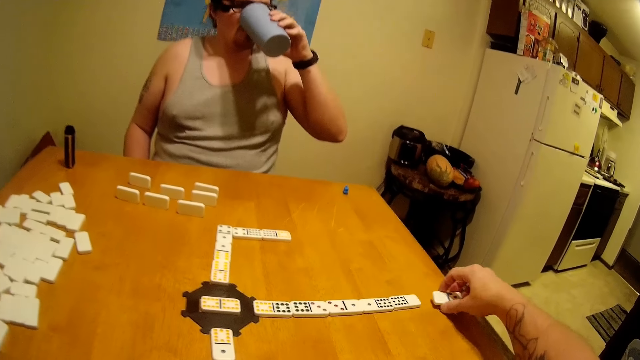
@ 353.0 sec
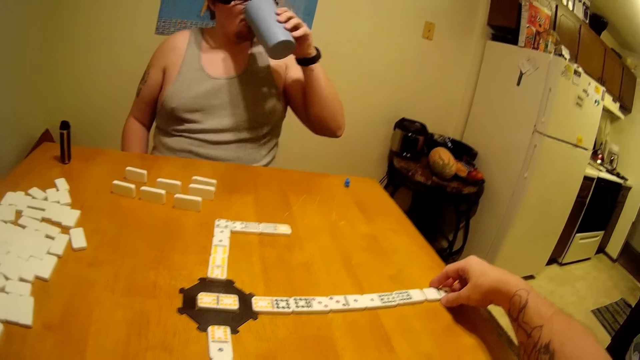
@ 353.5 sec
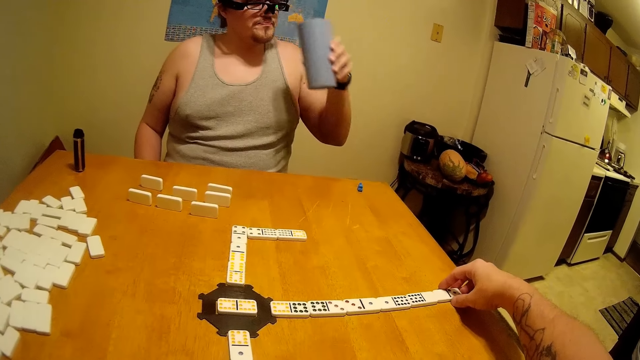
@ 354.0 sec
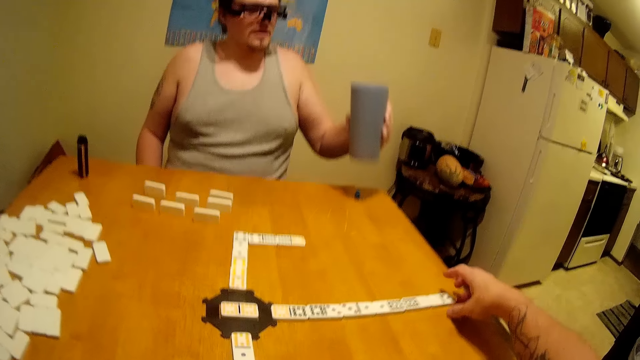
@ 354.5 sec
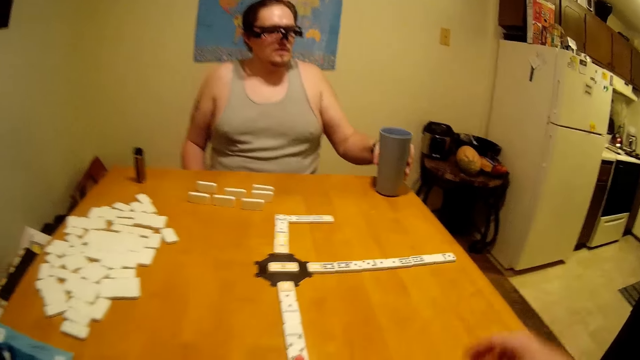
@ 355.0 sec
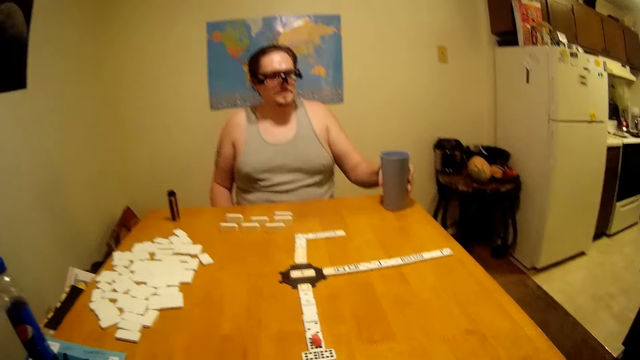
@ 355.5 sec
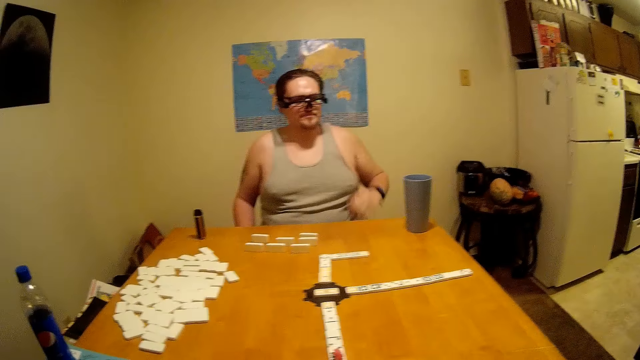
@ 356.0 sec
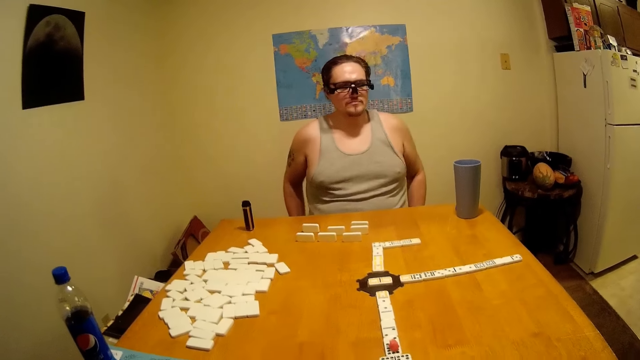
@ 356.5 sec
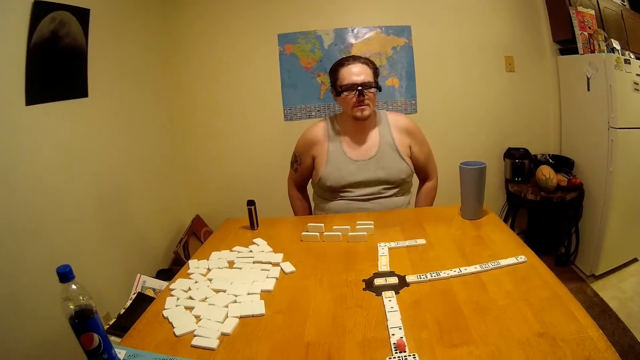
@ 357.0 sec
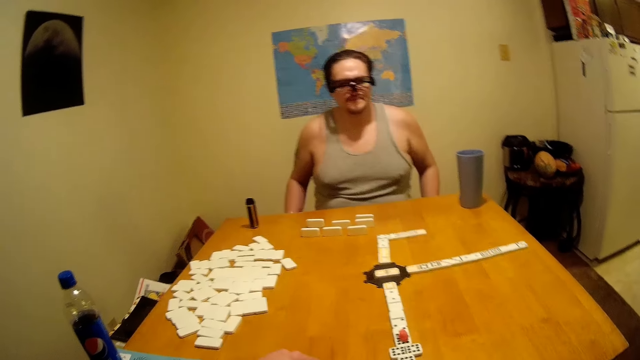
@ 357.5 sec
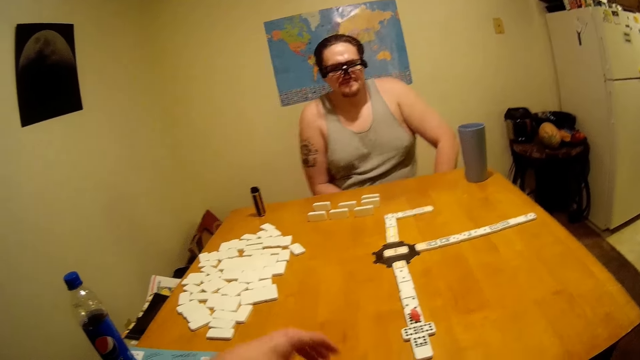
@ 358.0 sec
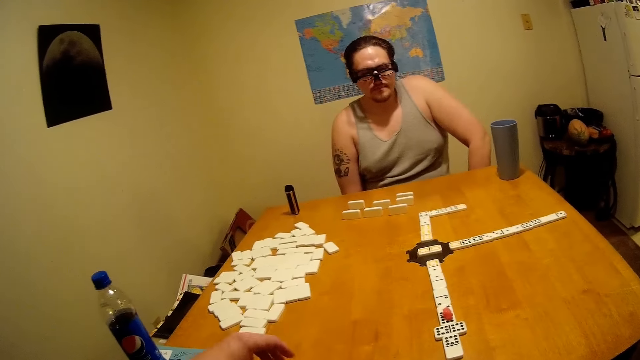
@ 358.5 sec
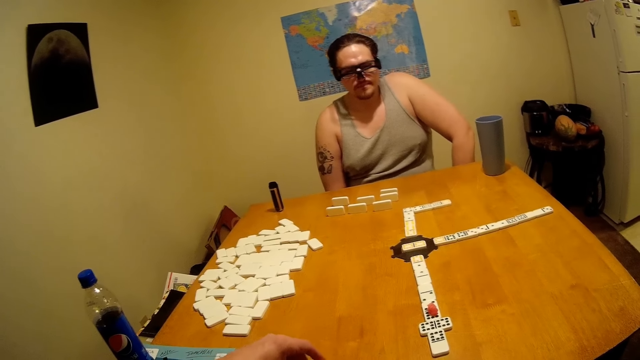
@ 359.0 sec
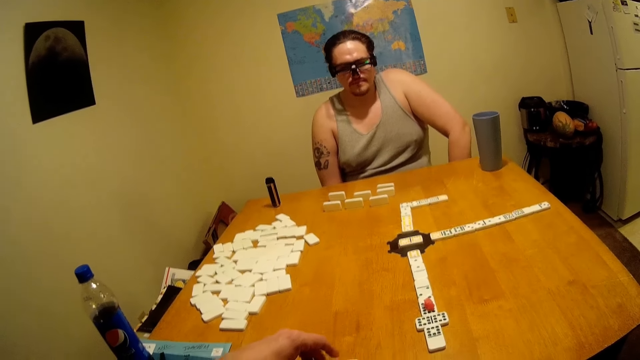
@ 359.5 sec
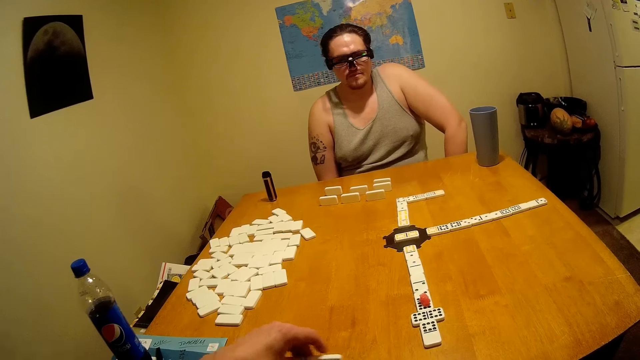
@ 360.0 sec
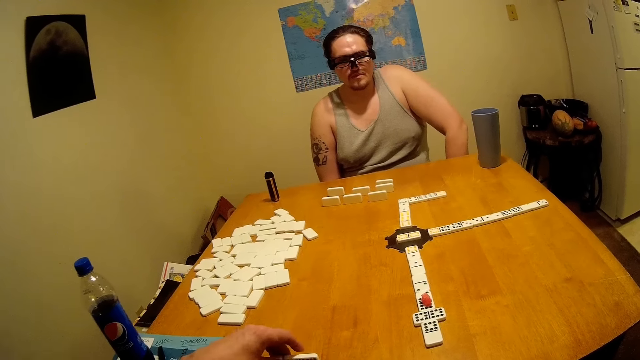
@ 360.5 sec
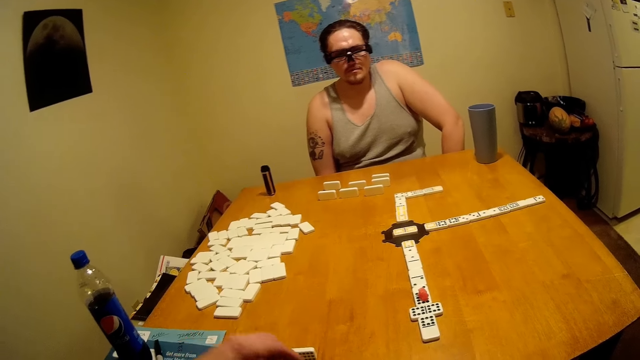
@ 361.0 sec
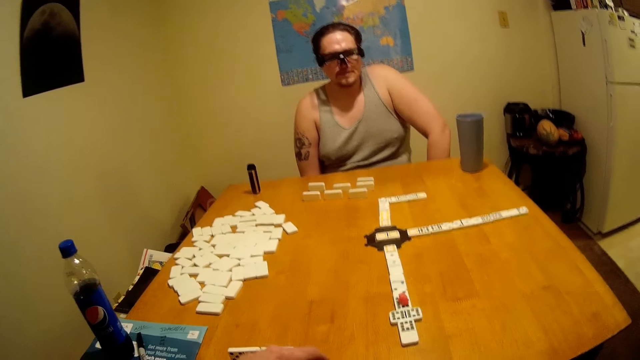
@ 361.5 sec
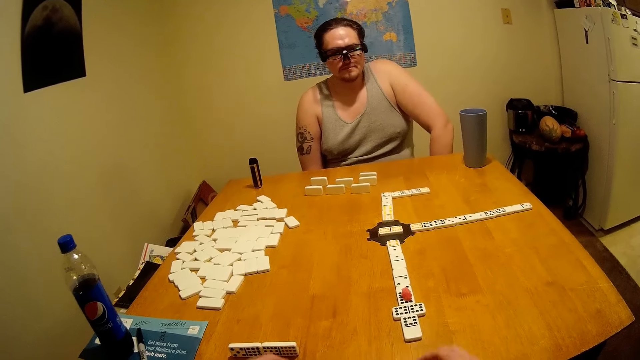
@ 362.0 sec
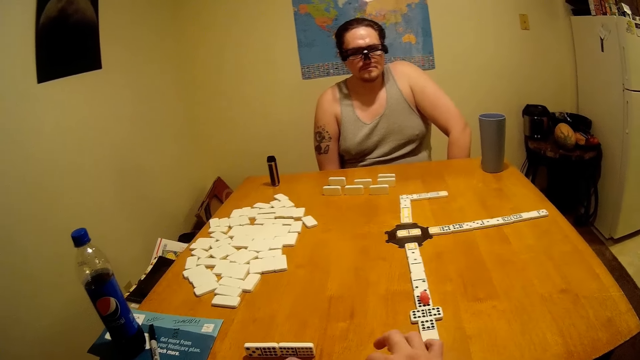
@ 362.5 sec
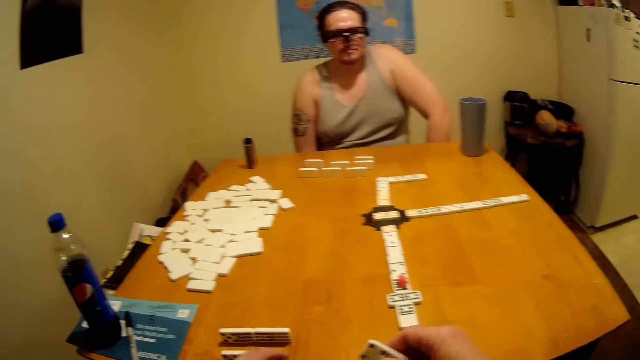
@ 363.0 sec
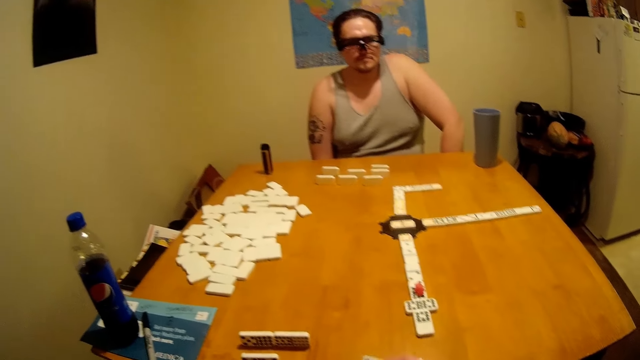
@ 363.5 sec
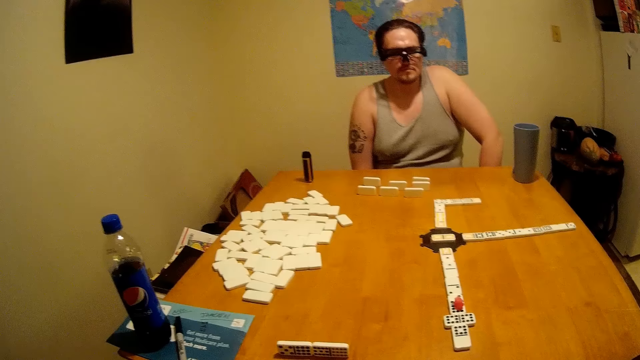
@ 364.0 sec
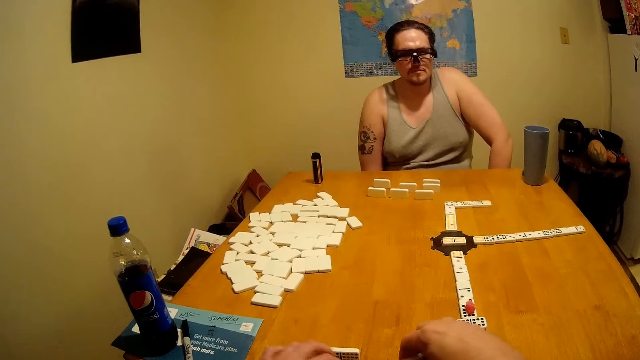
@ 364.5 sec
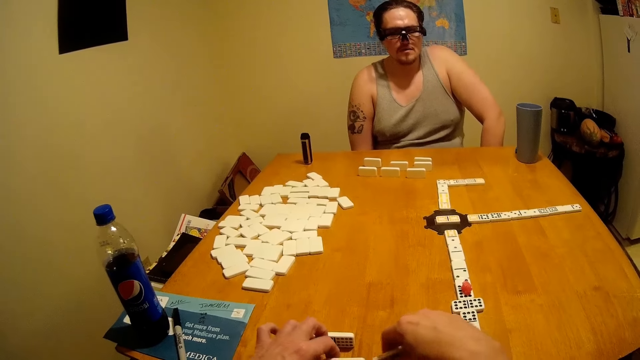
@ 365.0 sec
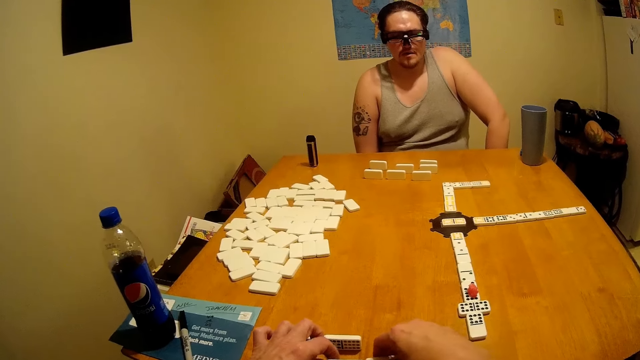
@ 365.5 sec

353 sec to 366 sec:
The camera wearer plays dominoes on the table. They put a tile on the table. A man puts a glass on the table. The camera wearer moves a tile. They handle the tile.

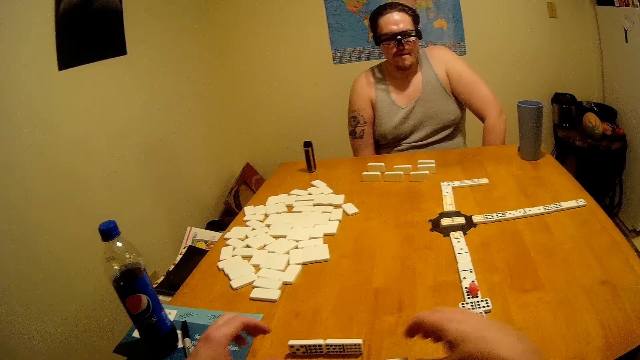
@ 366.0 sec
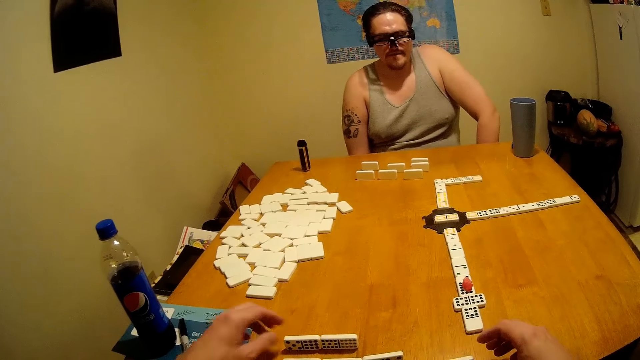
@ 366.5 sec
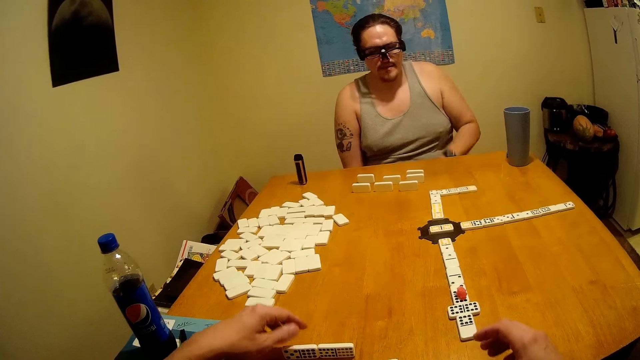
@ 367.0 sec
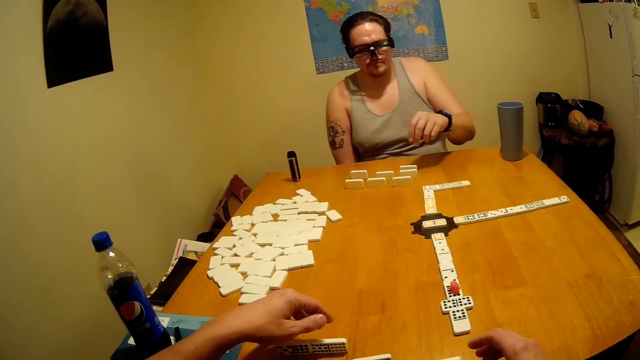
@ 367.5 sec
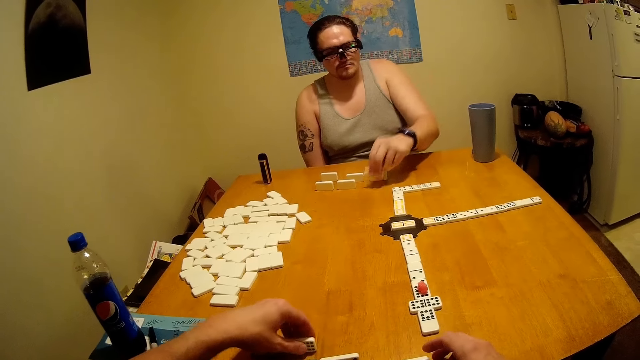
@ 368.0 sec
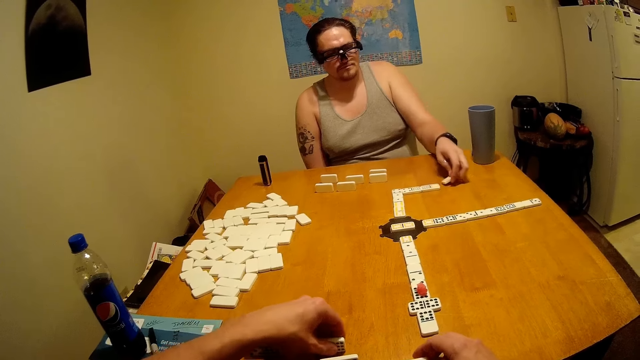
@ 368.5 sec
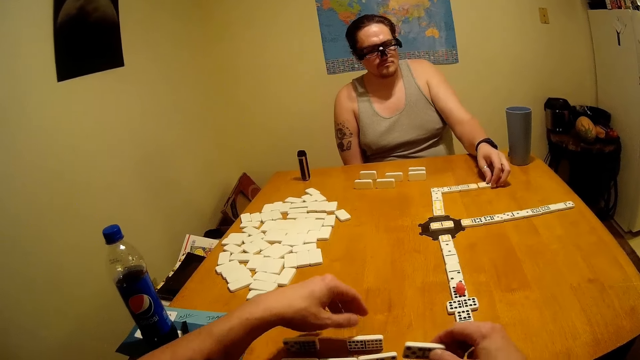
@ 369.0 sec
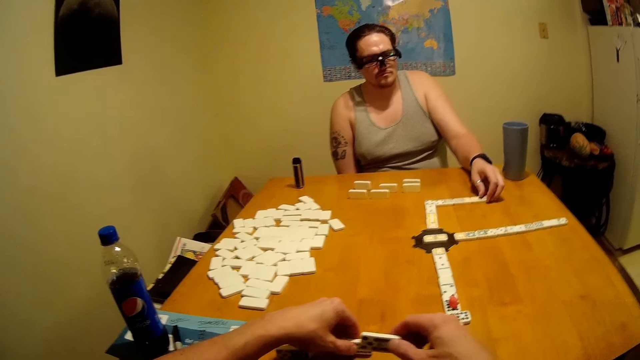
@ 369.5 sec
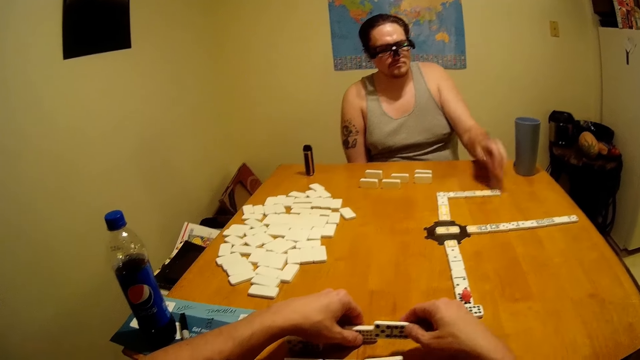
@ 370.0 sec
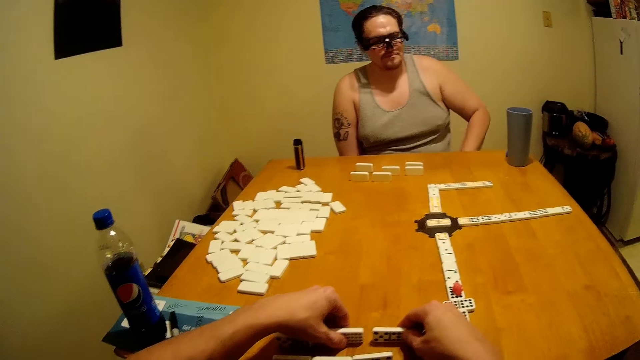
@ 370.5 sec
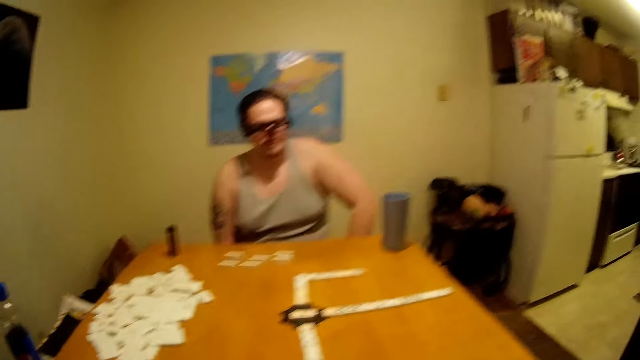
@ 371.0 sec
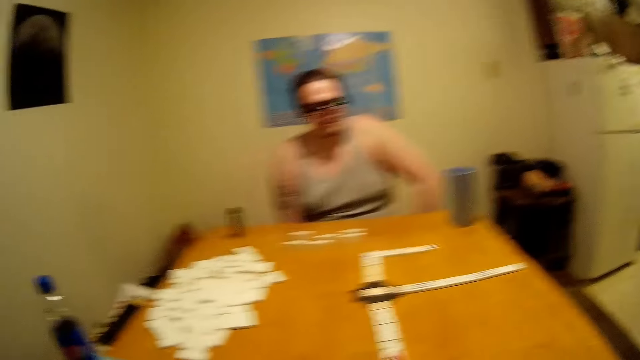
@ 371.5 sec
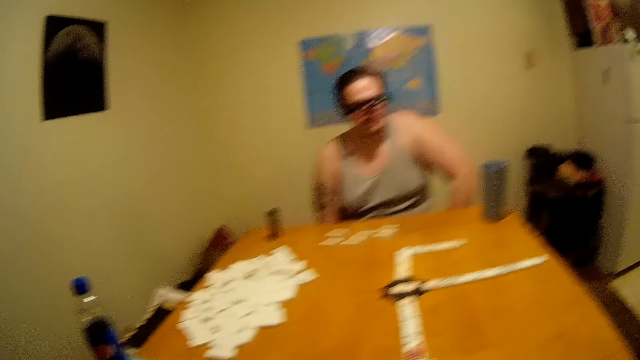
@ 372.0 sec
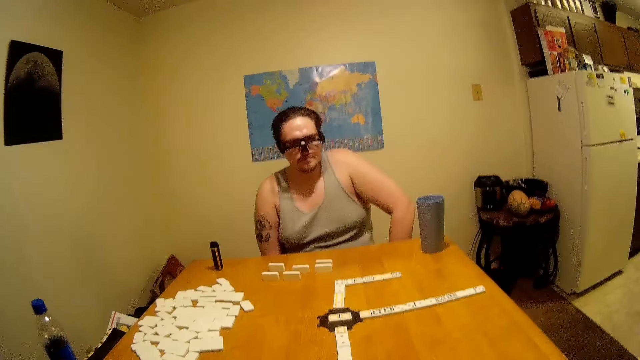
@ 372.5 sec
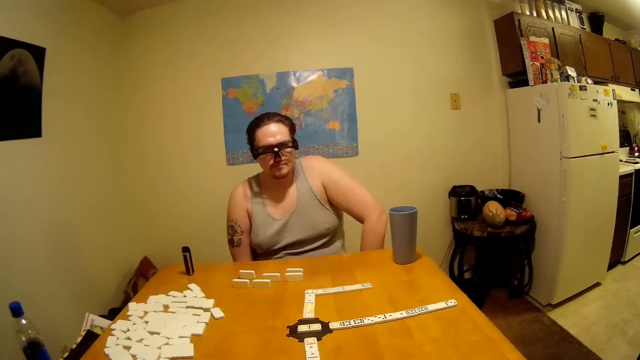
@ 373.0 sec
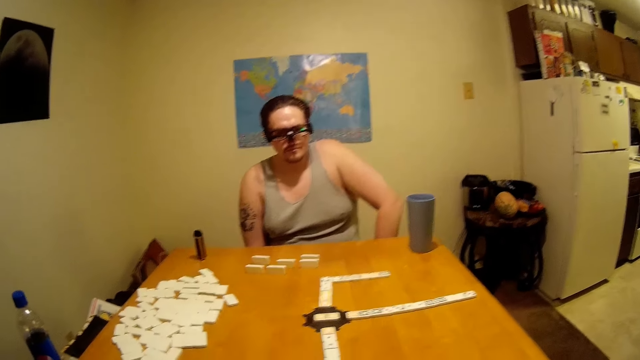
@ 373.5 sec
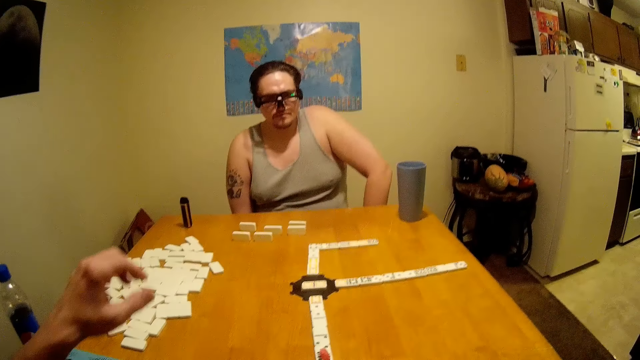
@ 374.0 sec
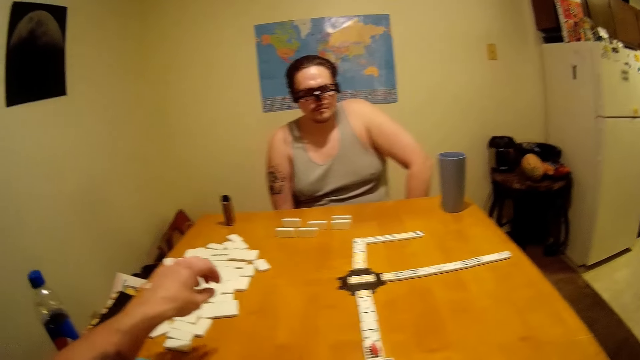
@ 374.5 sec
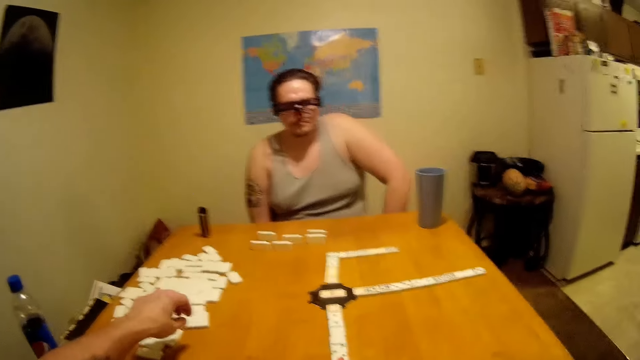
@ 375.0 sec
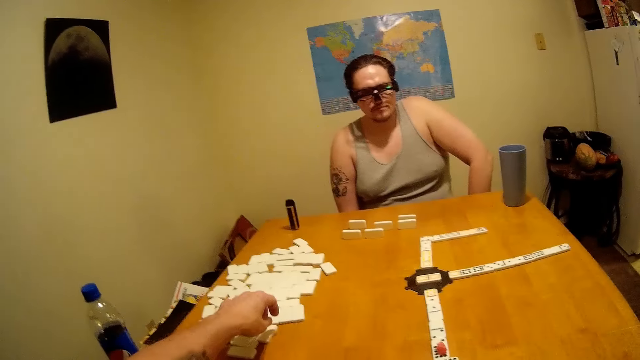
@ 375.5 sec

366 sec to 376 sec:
A man plays dominoes on the table. The camera wearer moves a tile. They handle the tile.
